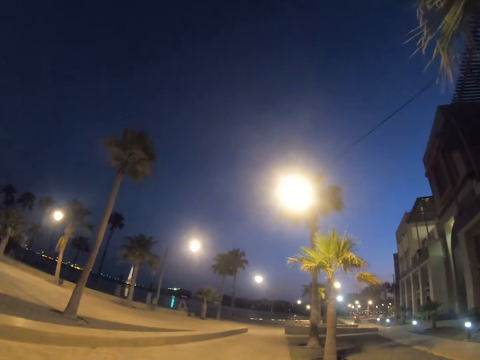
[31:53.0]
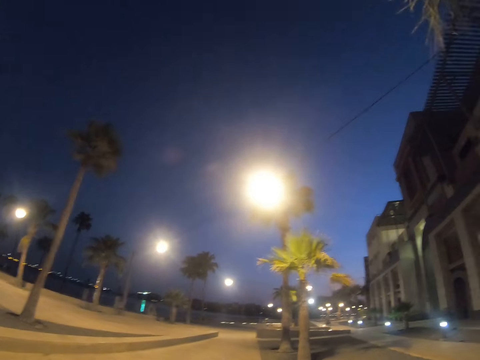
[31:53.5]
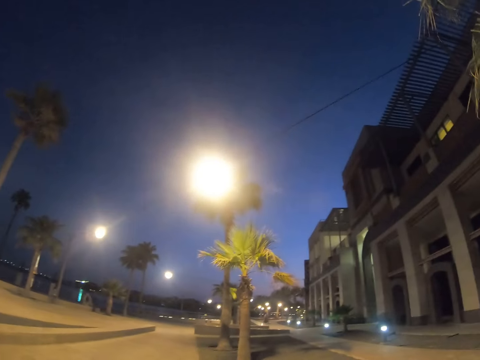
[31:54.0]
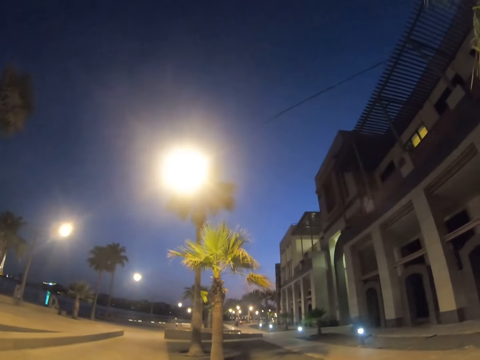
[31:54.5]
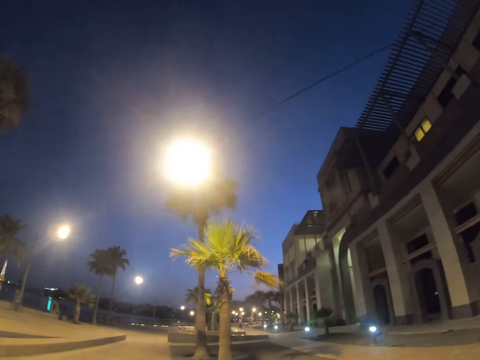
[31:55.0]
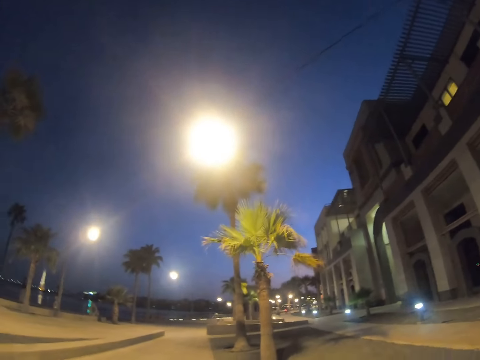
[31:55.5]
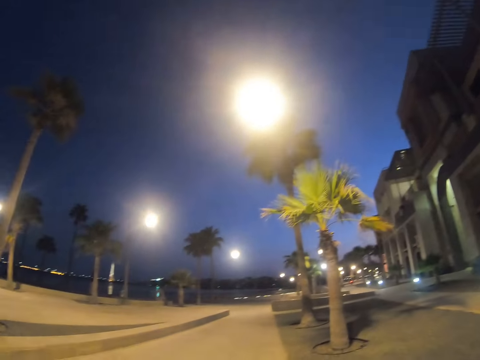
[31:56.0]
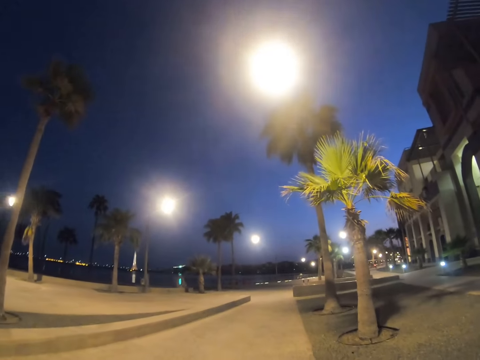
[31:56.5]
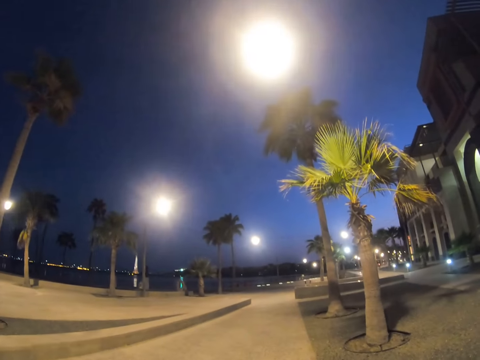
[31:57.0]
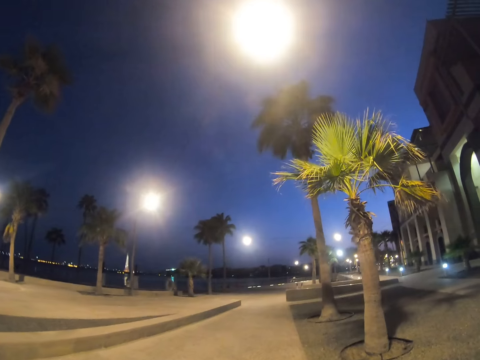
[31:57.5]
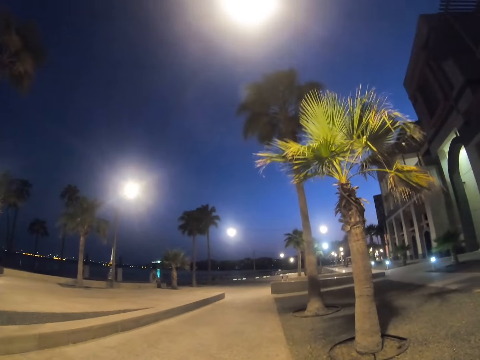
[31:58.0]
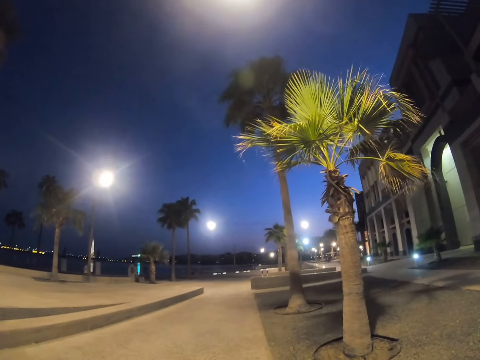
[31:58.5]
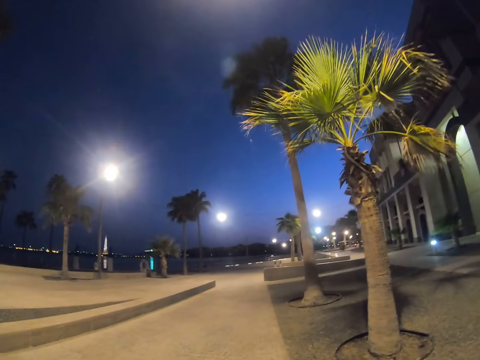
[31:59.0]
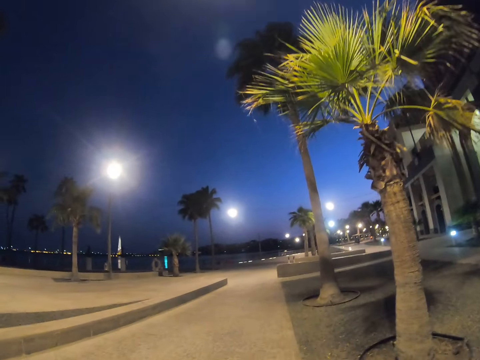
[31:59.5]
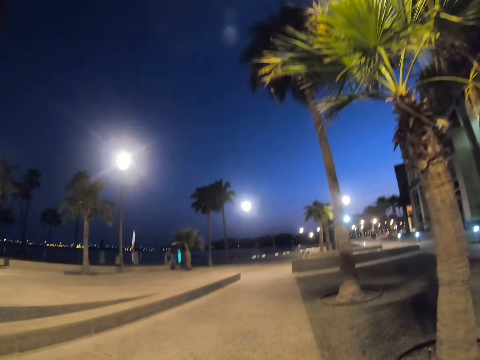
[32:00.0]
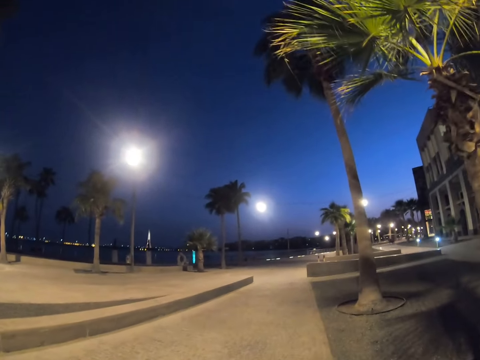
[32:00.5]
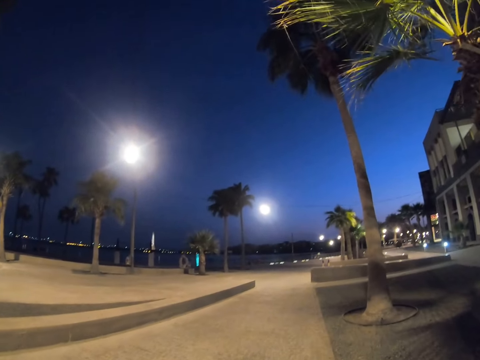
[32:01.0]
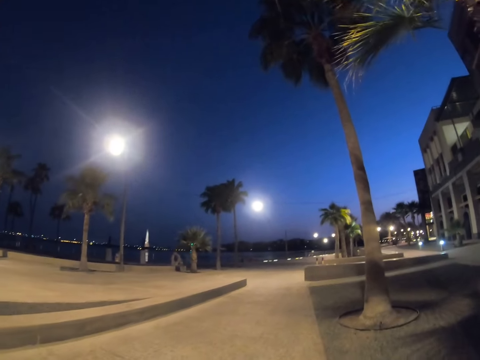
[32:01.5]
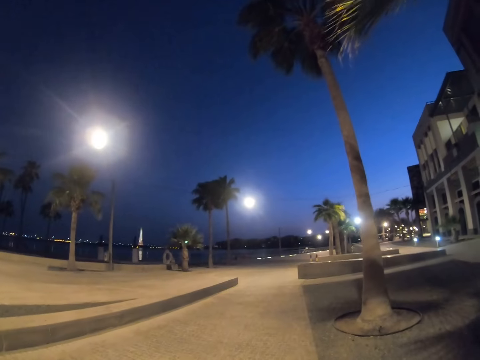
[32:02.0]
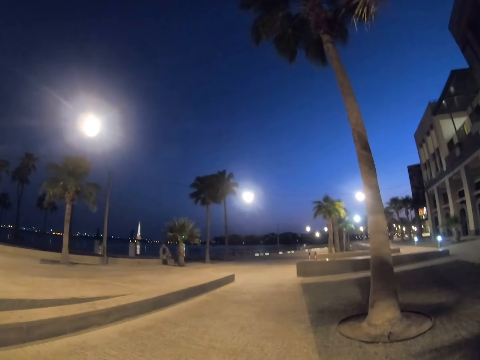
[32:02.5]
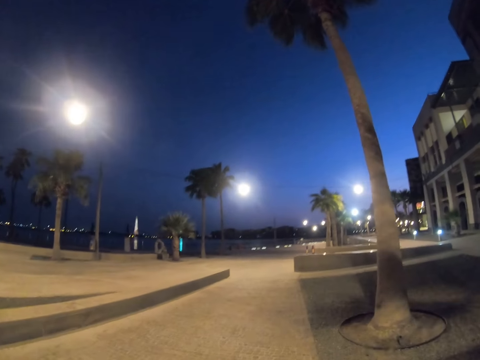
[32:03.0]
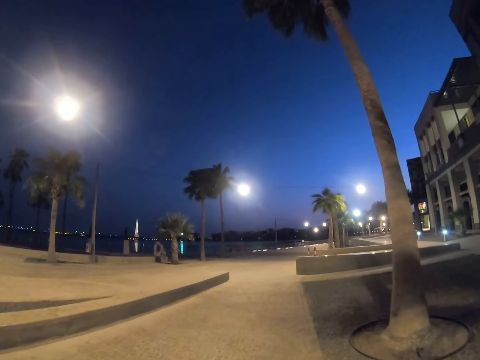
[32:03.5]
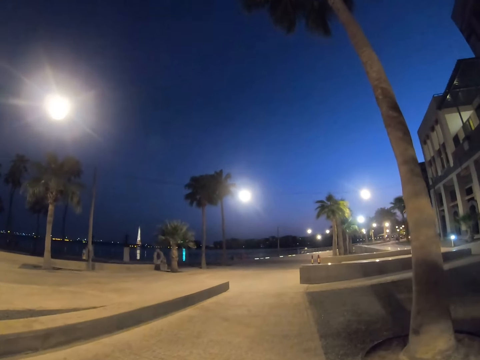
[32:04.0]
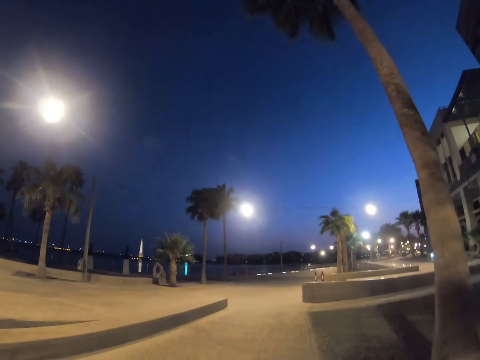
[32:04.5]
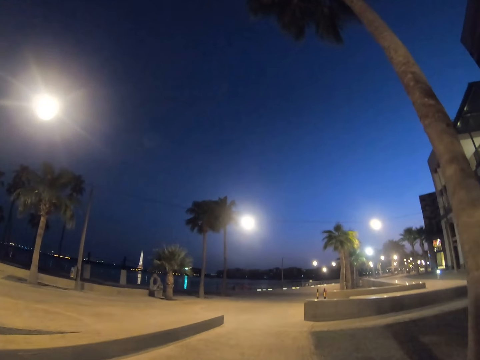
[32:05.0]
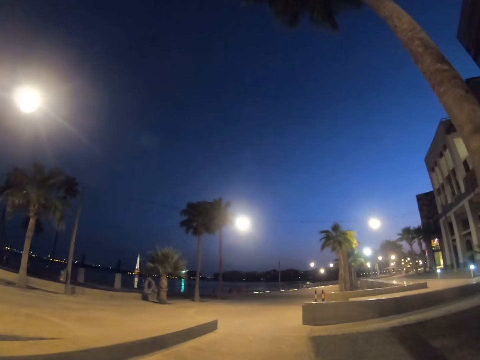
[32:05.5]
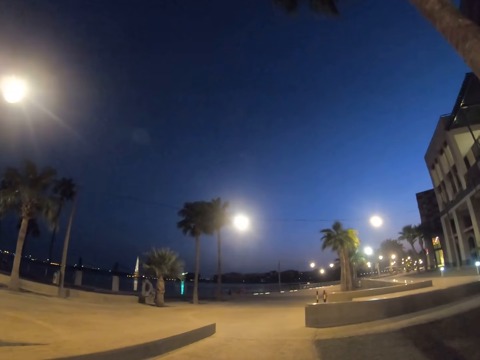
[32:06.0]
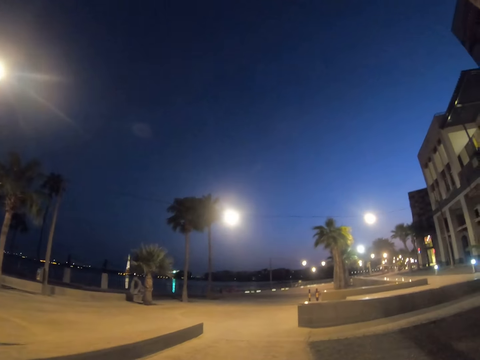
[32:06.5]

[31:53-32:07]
The camera wearer cycles on a road.

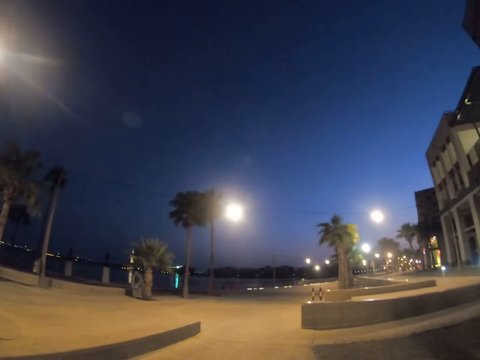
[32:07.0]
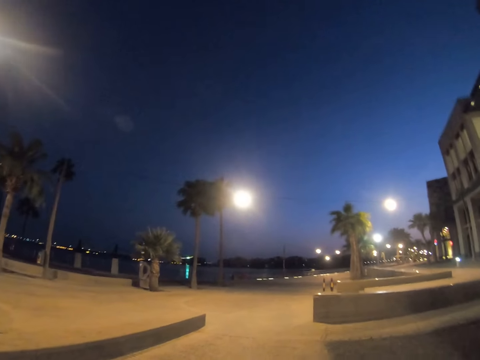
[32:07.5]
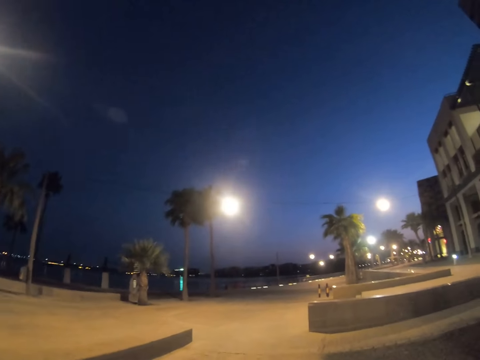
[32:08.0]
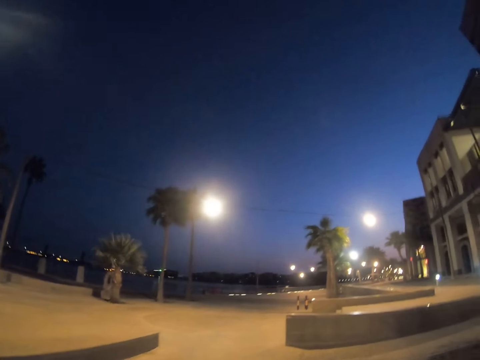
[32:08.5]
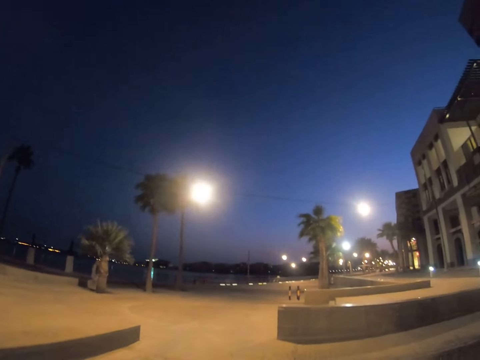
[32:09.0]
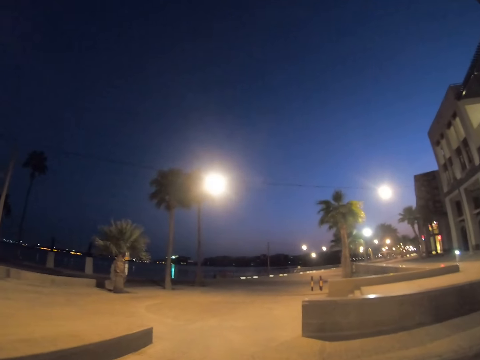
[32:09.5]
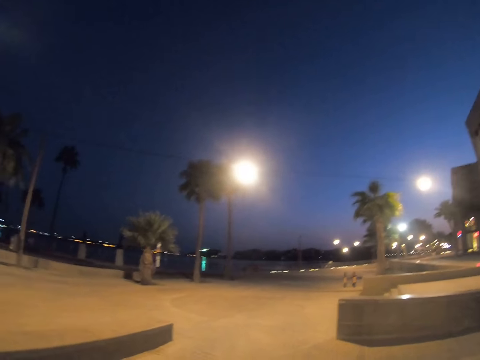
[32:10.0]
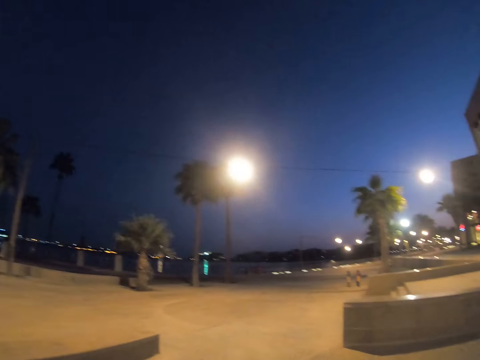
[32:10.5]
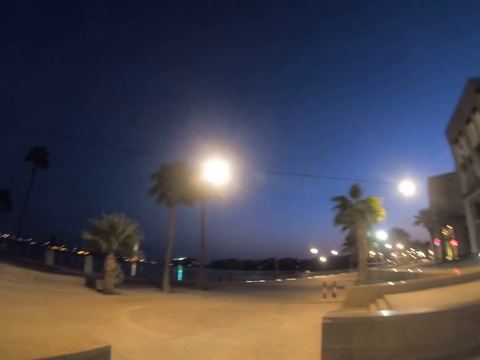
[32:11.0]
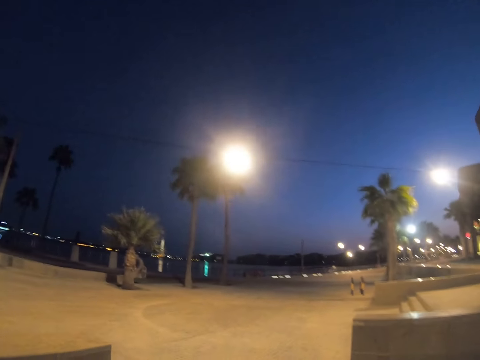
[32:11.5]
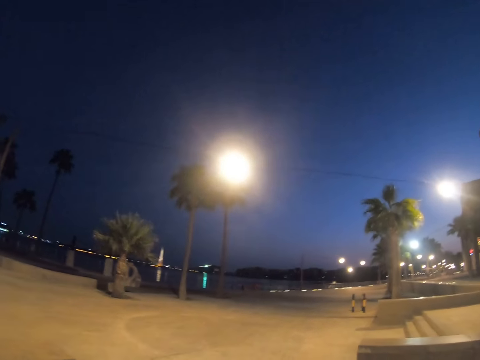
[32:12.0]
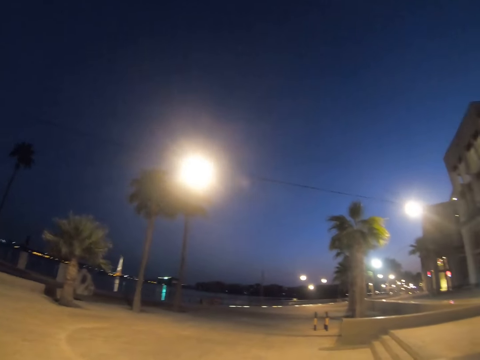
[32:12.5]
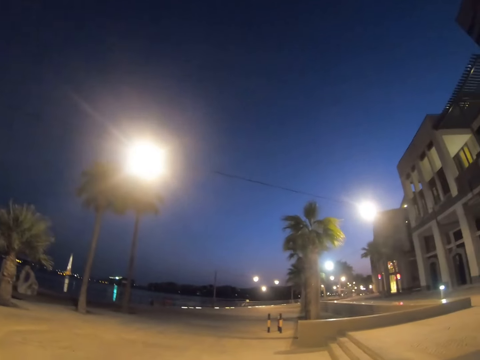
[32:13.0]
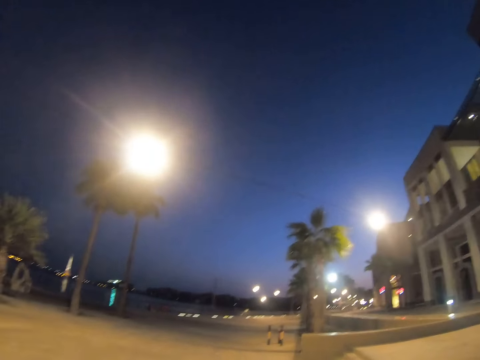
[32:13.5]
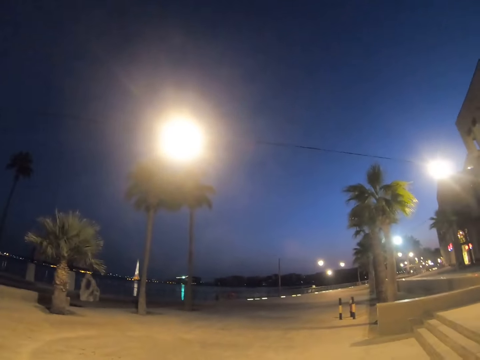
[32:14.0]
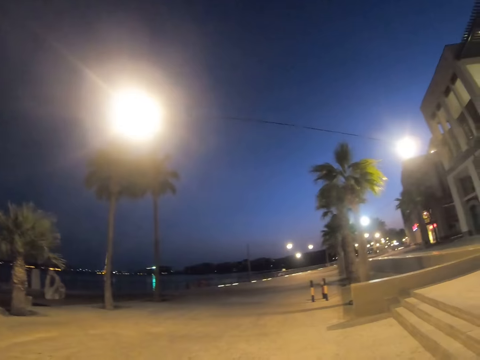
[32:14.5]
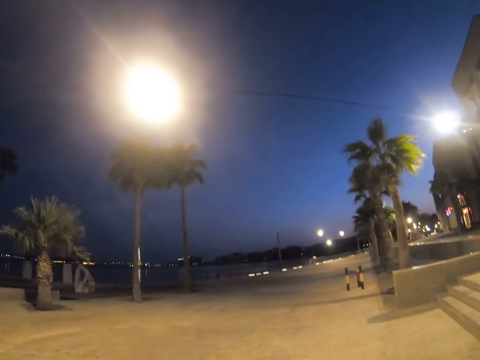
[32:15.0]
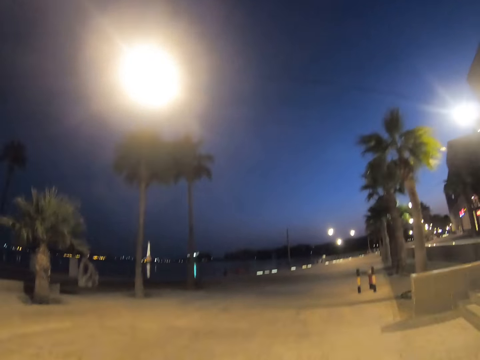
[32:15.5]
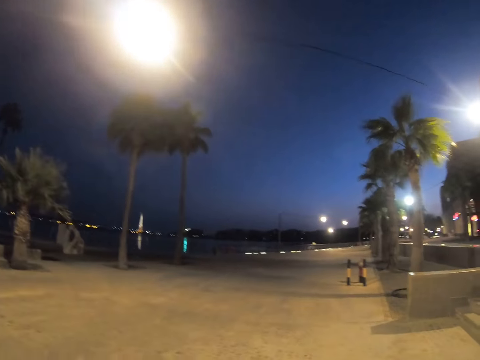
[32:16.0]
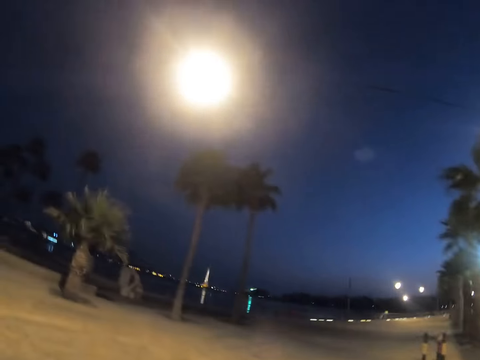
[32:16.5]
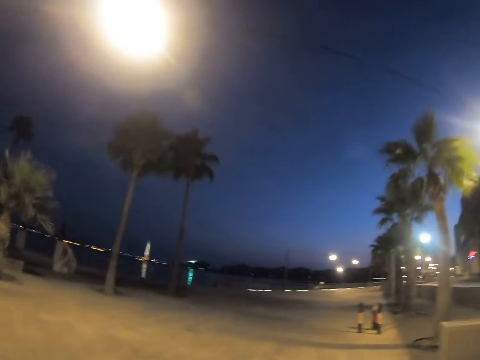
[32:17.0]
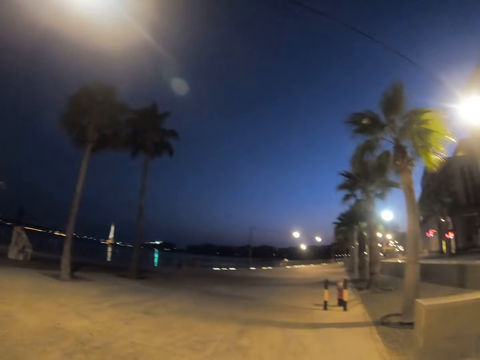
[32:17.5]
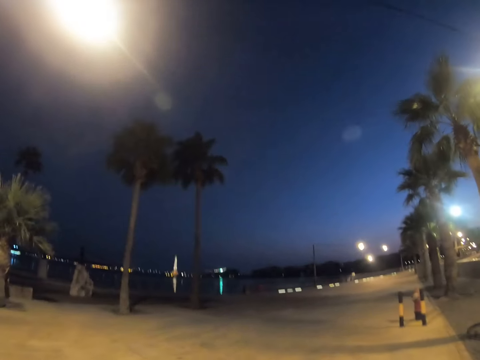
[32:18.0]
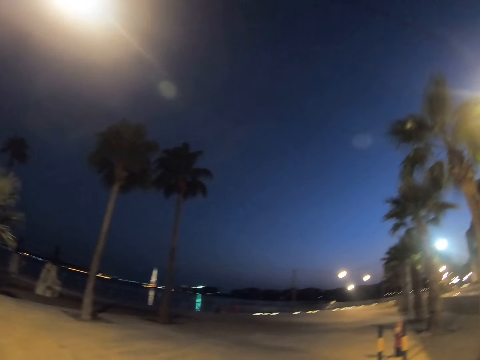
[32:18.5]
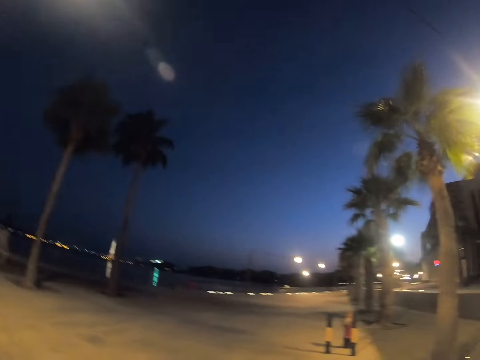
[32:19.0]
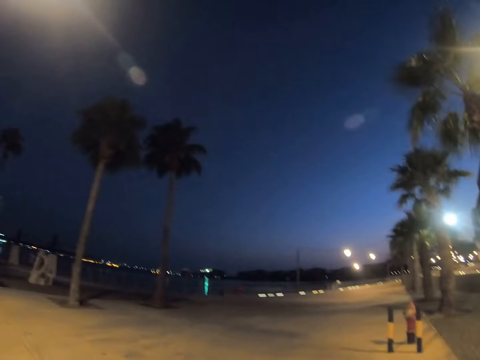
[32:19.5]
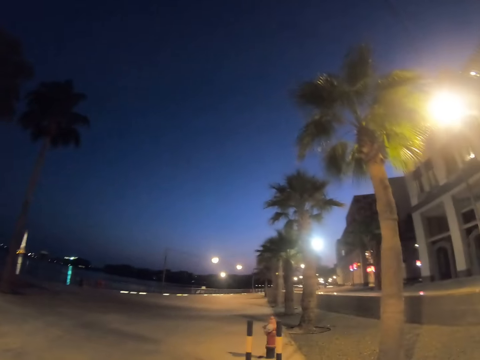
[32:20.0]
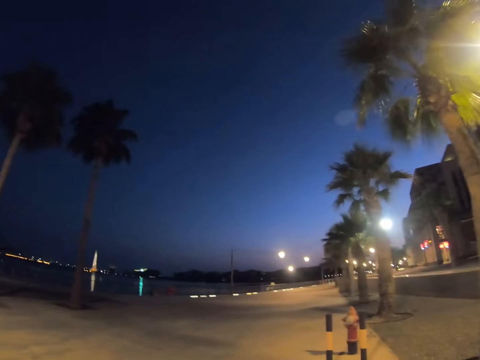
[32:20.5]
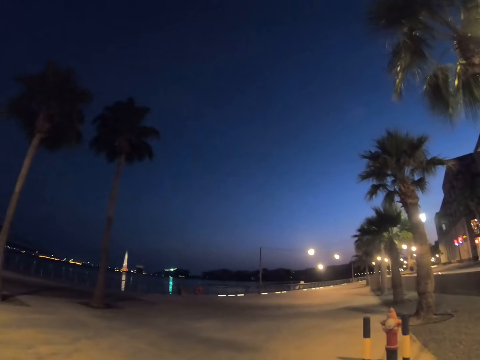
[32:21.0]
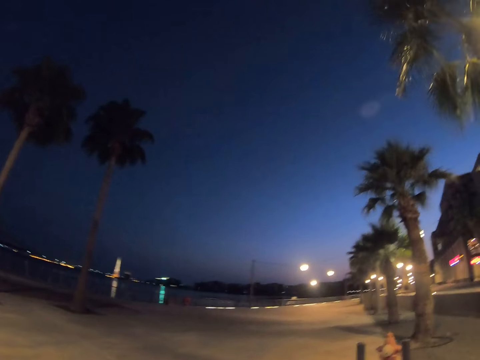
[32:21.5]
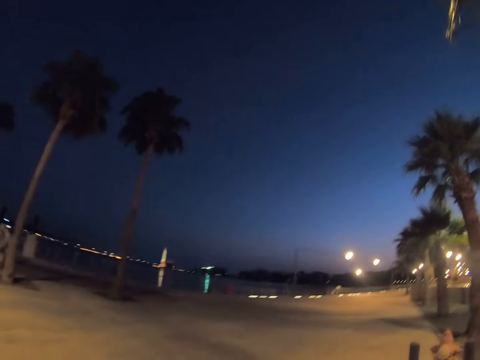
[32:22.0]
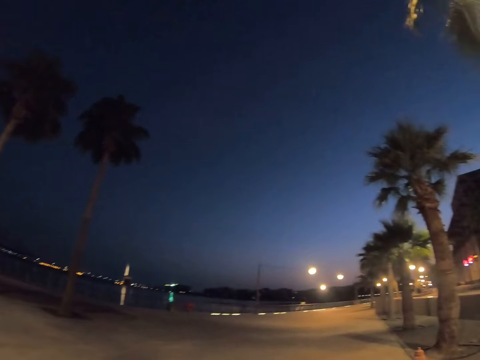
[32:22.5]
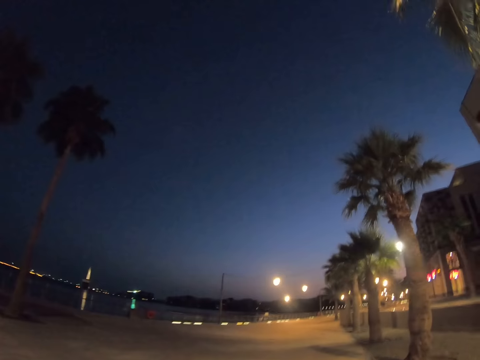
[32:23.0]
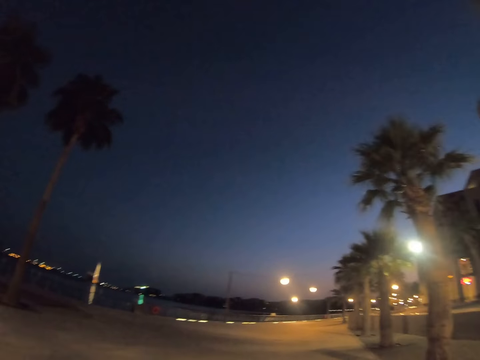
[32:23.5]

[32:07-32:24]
The camera wearer looks around a road. They cycle on the road.
